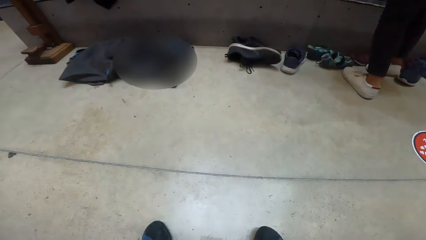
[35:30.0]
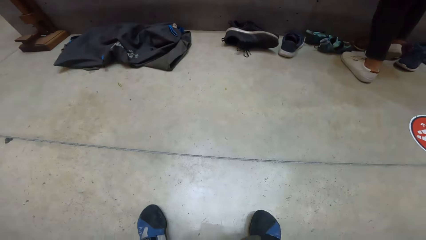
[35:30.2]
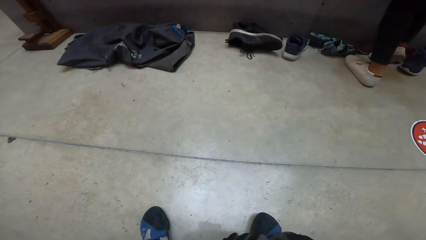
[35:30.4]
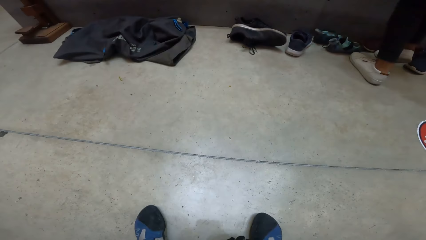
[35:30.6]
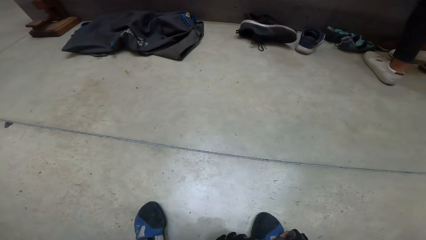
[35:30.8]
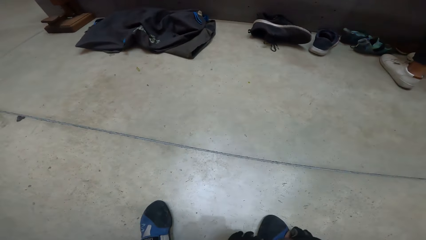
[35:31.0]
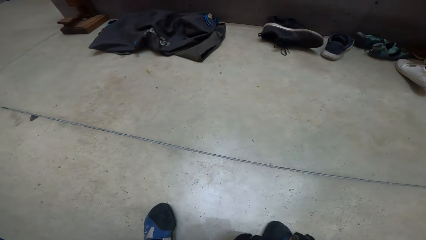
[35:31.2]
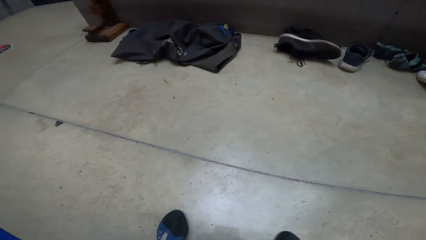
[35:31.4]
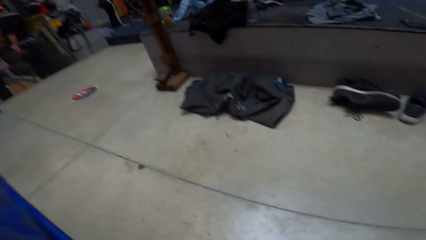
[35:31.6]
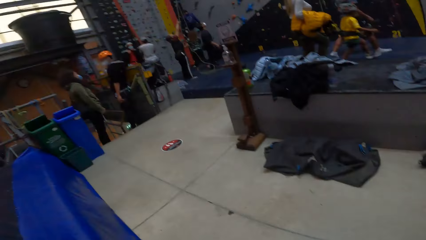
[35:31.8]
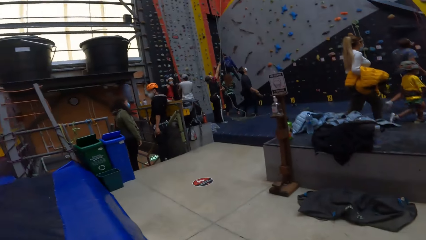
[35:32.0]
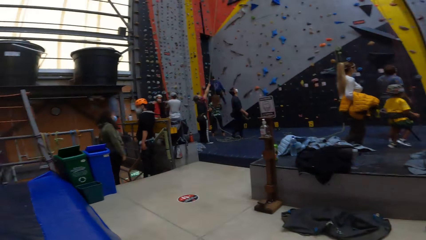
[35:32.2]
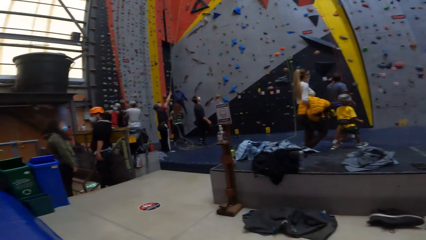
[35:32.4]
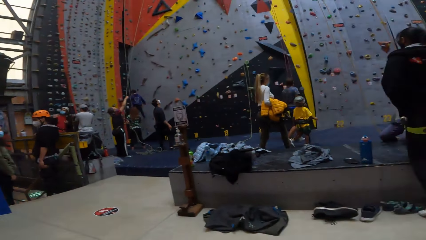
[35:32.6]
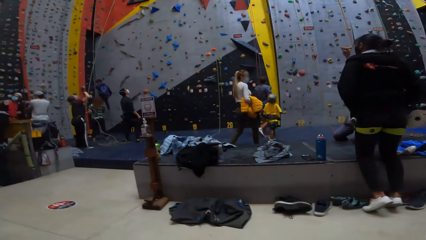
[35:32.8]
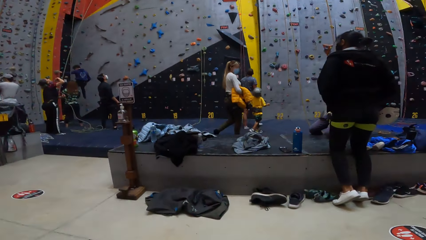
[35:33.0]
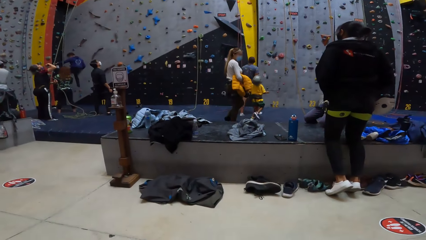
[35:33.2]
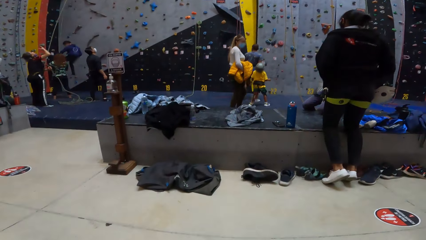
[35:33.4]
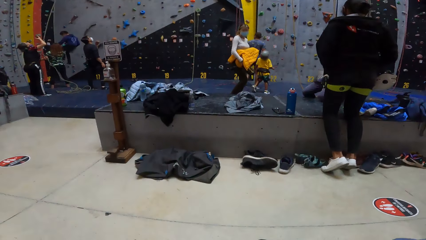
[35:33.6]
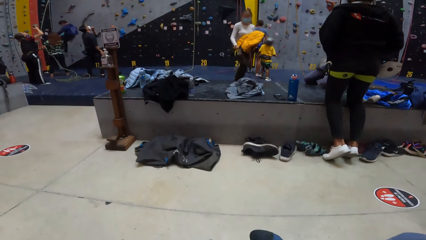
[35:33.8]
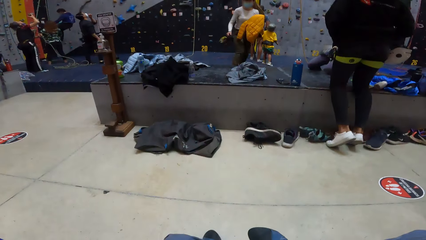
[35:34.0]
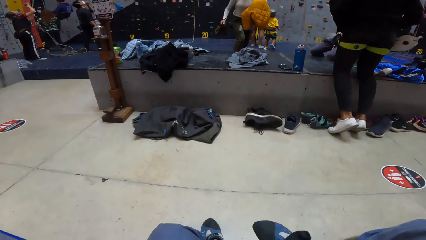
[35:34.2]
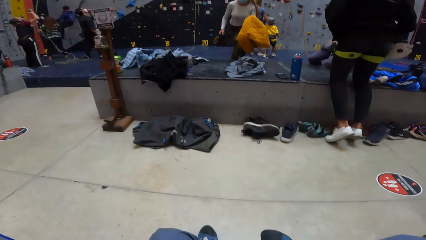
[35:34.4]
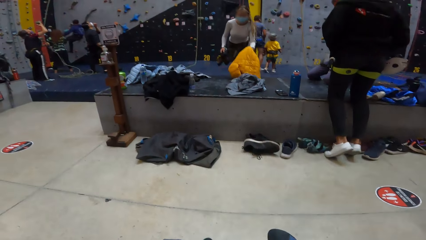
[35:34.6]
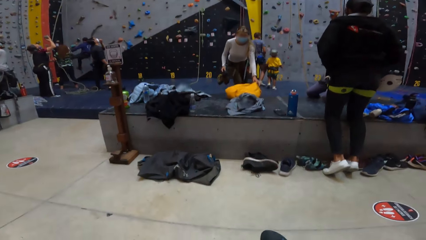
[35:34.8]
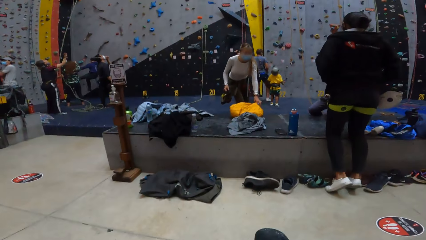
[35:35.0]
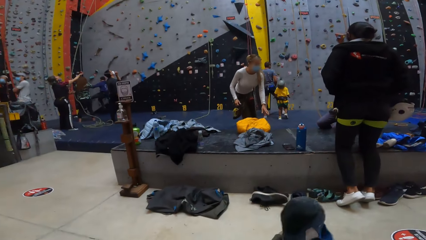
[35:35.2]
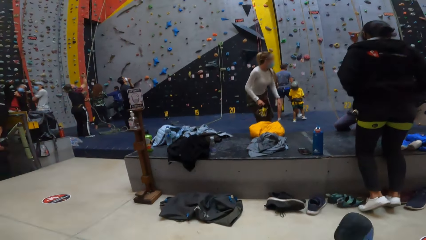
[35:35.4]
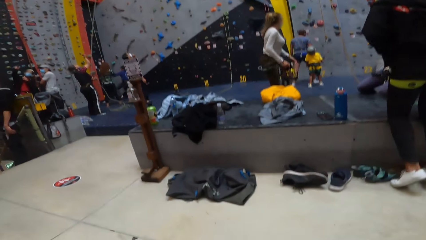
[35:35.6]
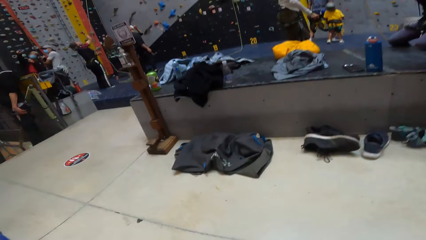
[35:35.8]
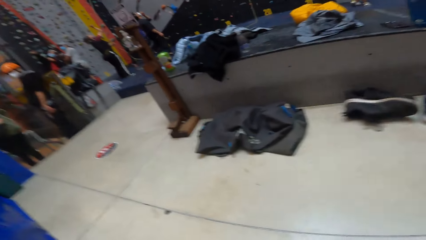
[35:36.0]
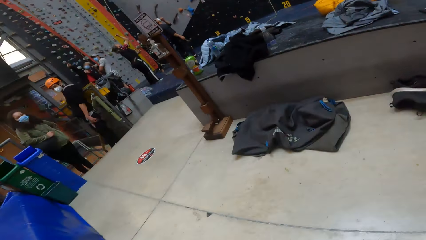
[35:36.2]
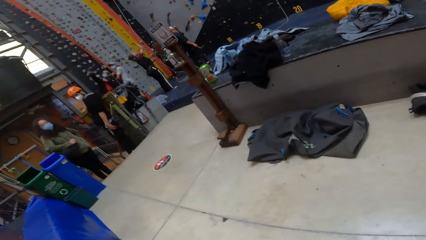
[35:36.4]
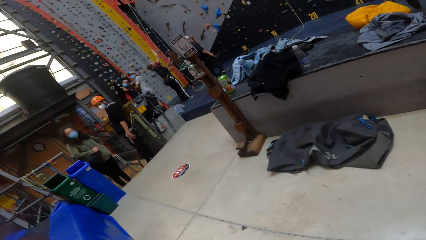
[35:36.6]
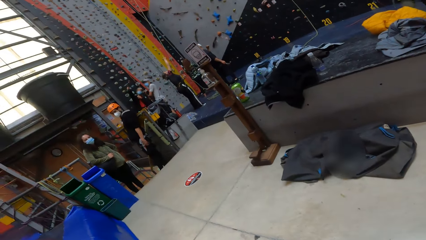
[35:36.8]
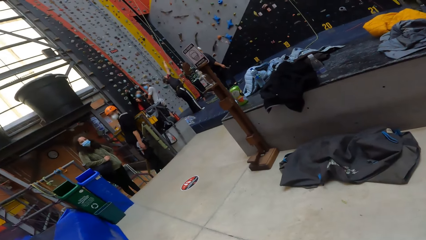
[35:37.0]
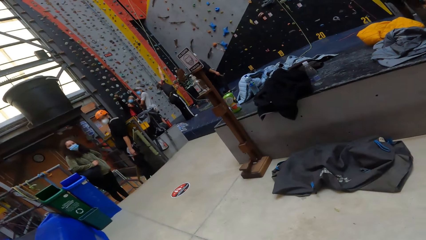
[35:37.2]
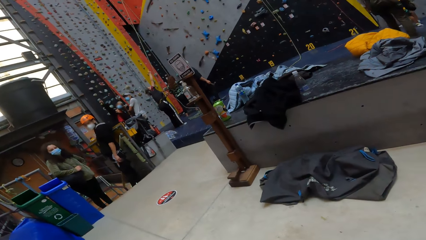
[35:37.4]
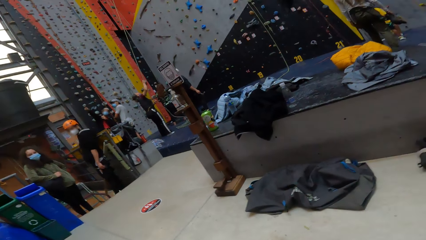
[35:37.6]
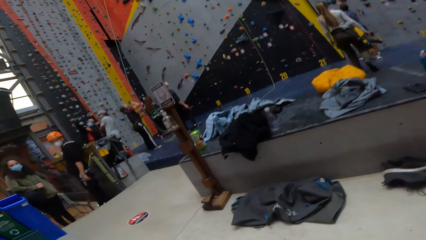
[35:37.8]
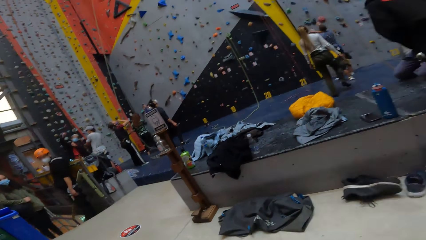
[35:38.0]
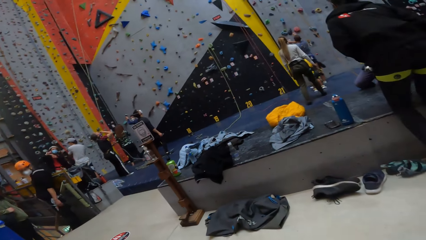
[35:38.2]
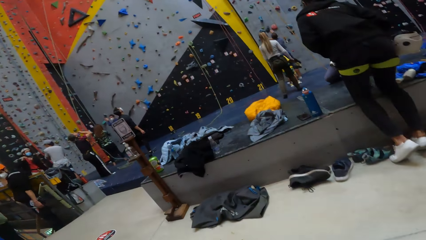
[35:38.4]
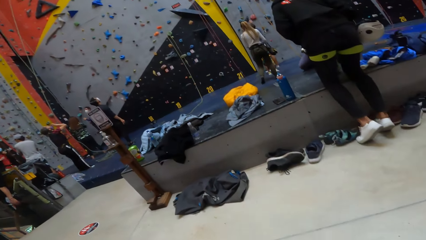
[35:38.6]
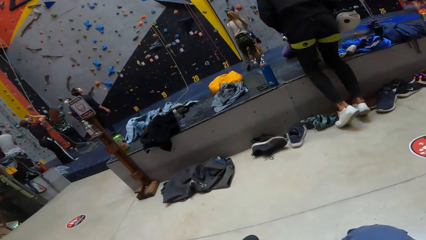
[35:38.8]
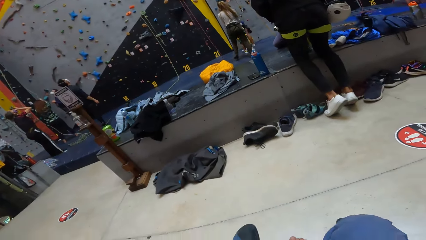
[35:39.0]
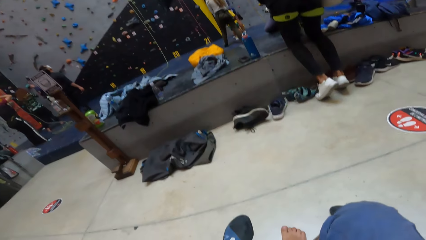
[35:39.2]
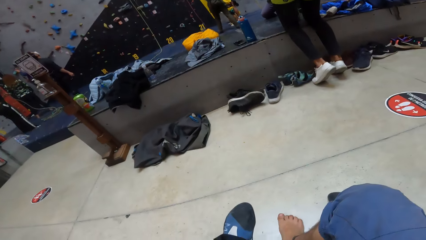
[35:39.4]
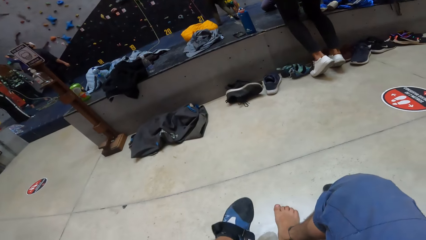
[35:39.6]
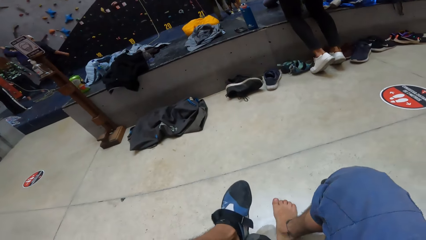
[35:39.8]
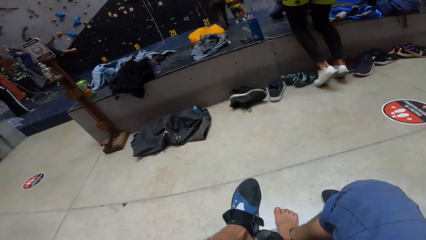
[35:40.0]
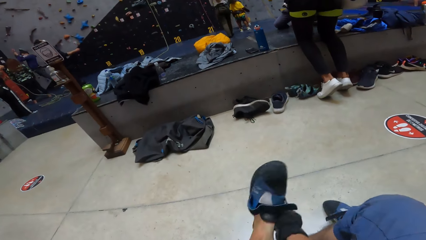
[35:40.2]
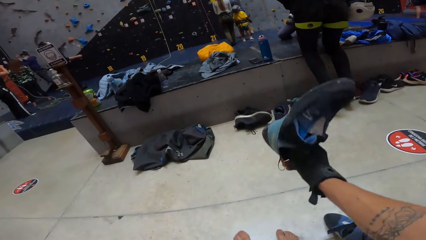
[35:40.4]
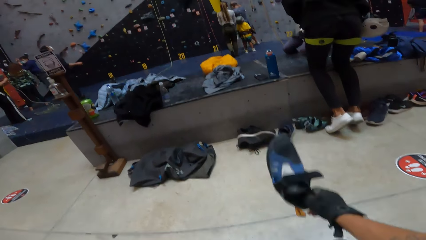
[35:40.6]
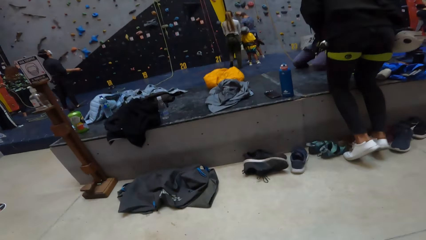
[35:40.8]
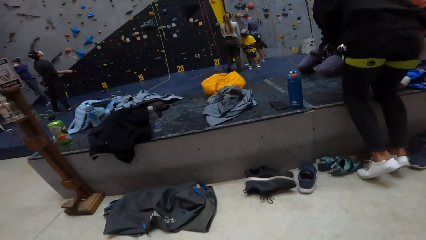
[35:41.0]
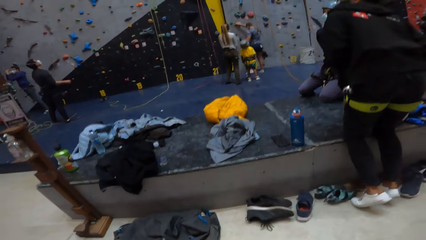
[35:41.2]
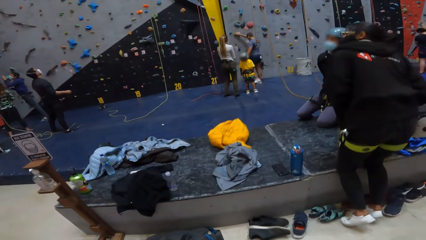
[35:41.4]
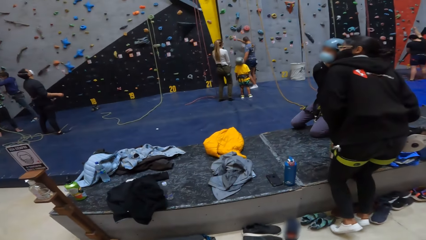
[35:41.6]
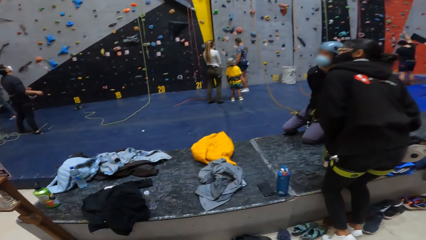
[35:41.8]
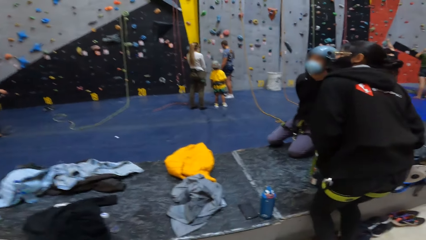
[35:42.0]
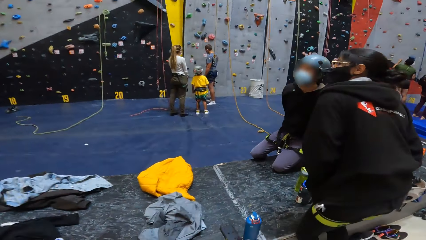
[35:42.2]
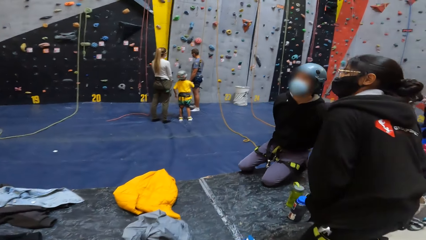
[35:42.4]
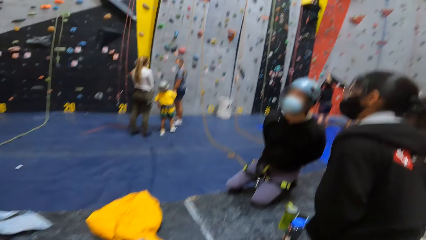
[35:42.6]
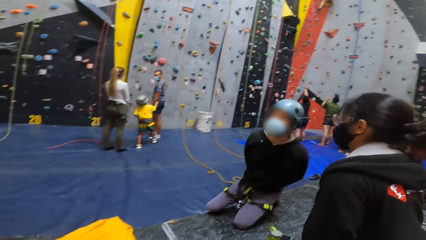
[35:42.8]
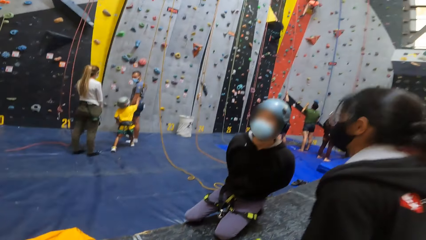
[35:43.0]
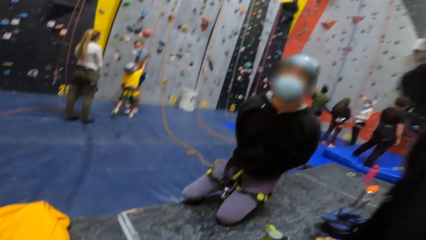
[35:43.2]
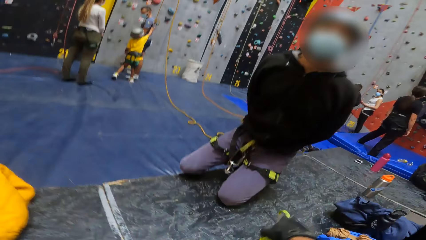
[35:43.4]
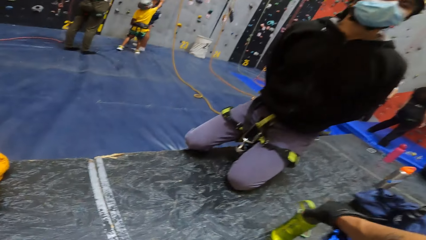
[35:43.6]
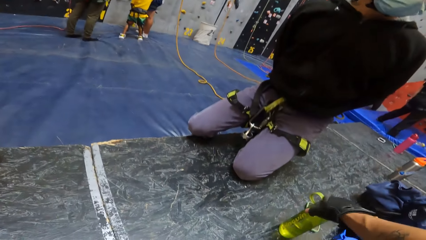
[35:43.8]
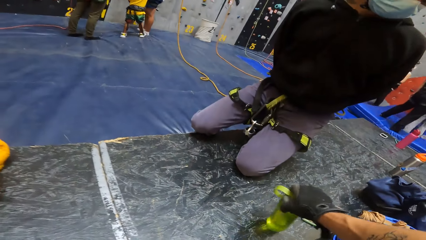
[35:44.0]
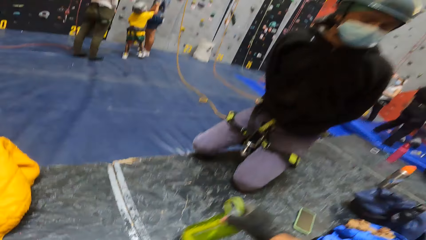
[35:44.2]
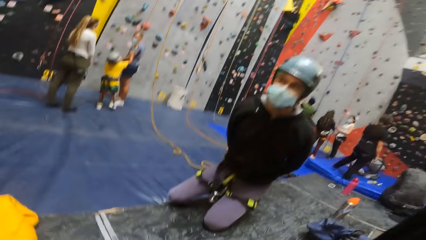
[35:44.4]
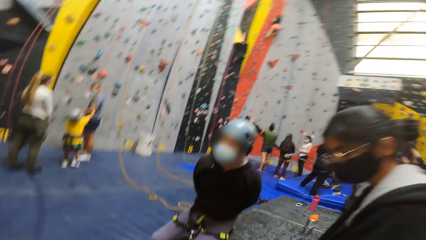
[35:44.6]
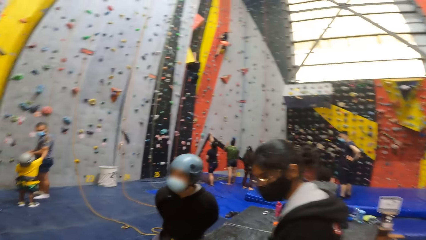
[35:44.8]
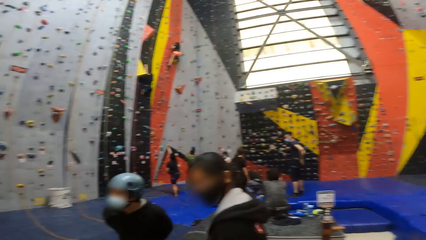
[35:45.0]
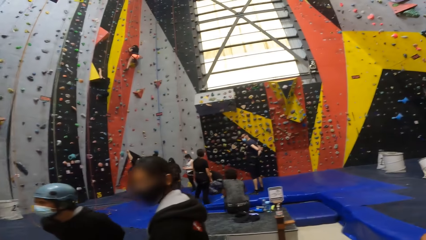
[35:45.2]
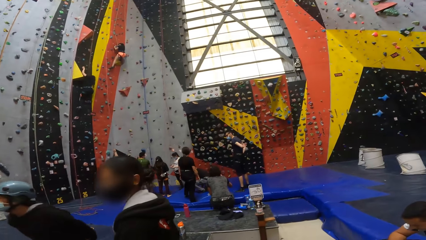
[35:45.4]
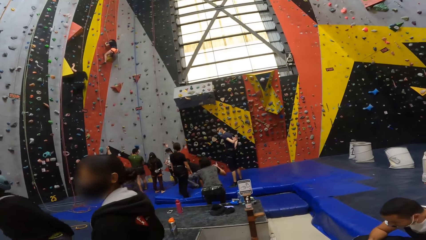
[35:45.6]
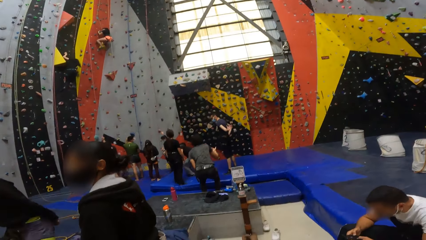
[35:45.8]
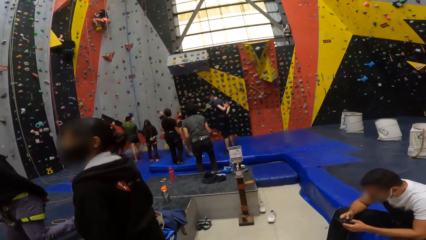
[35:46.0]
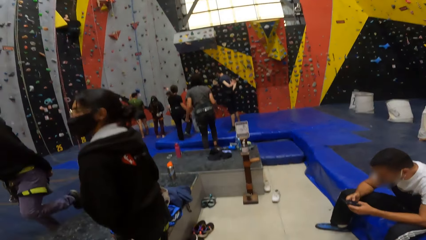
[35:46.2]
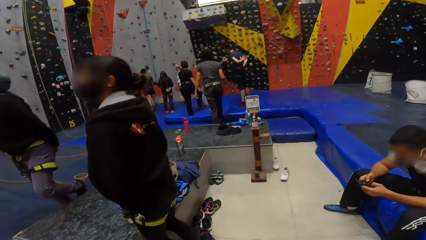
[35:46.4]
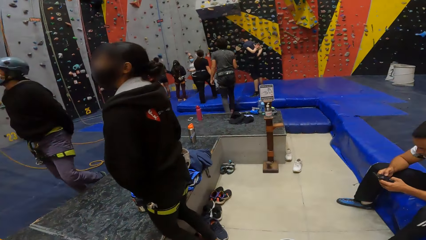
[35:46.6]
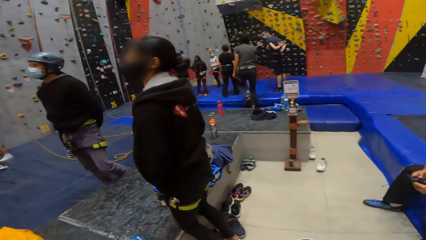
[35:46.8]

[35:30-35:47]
The camera wearer removes climbing shoes. They remove the shoes. They stand up from the climb wall floor. They walk towards a bottle of water on the counter floor. They pick up the bottle of water on the counter floor.
